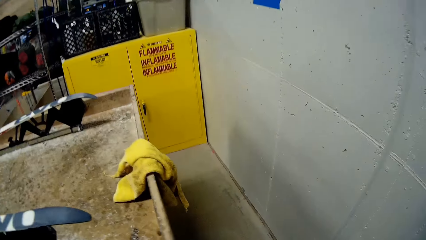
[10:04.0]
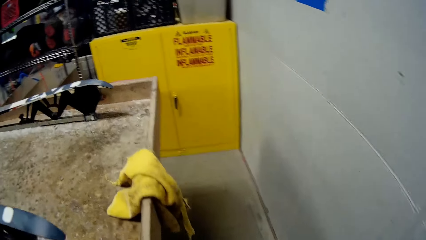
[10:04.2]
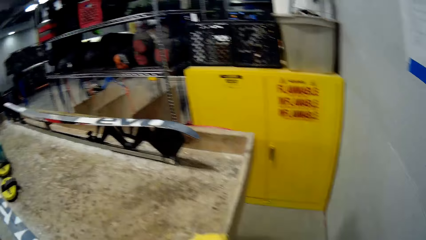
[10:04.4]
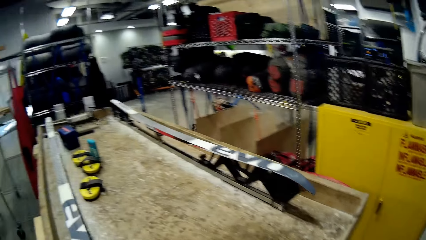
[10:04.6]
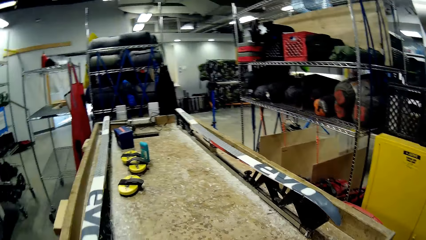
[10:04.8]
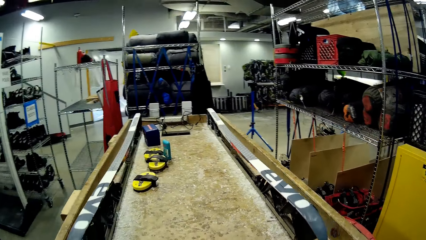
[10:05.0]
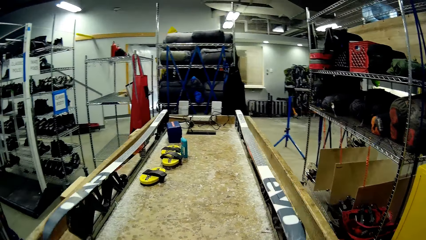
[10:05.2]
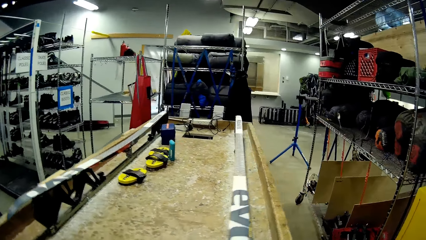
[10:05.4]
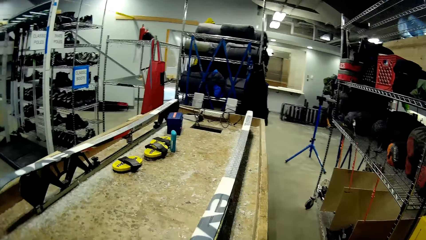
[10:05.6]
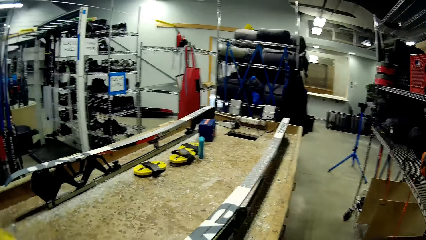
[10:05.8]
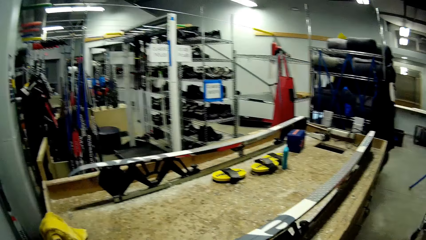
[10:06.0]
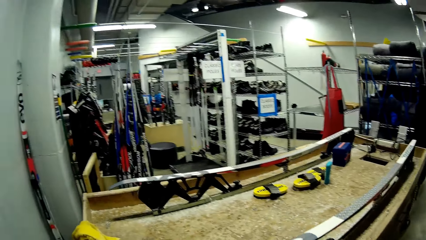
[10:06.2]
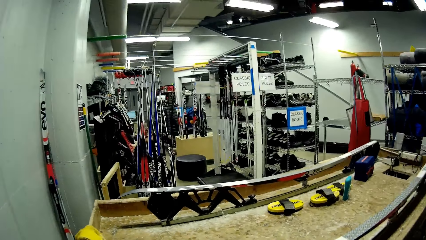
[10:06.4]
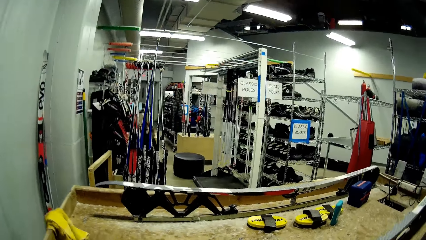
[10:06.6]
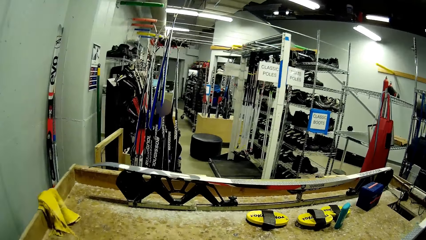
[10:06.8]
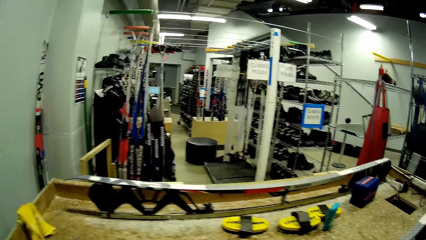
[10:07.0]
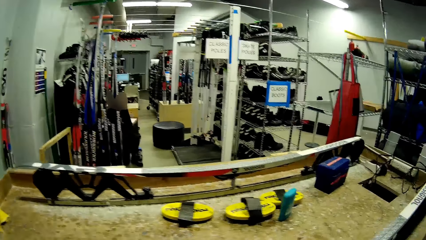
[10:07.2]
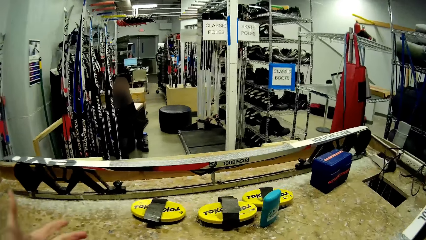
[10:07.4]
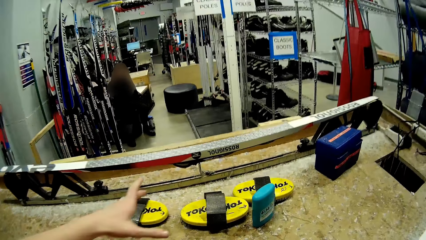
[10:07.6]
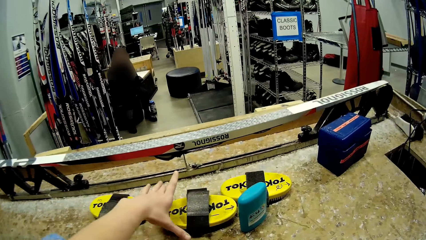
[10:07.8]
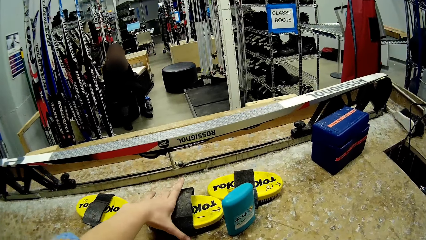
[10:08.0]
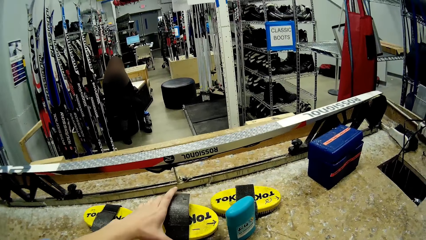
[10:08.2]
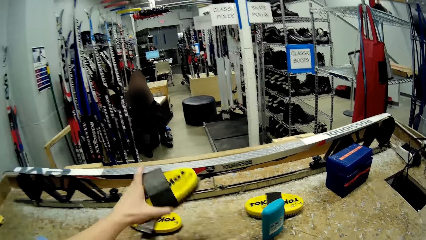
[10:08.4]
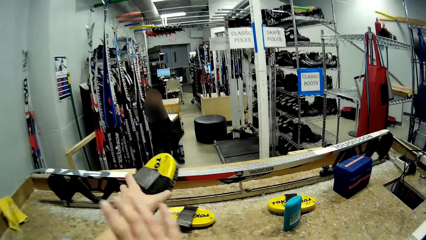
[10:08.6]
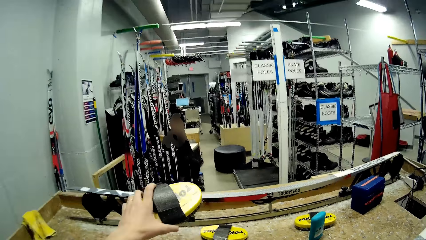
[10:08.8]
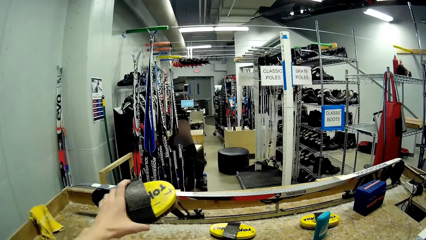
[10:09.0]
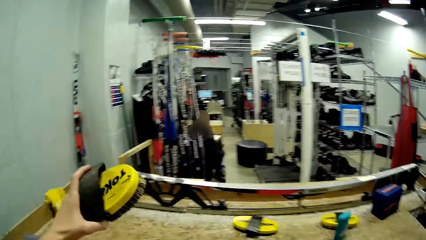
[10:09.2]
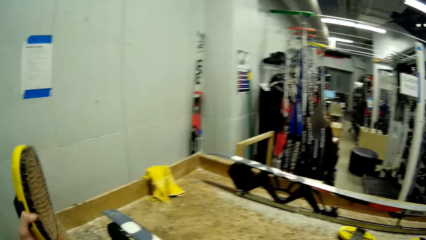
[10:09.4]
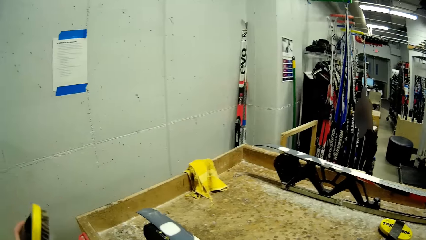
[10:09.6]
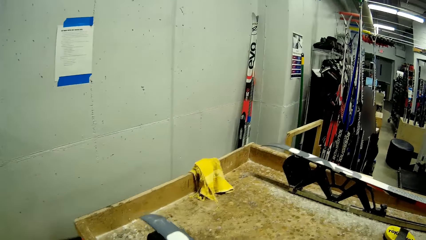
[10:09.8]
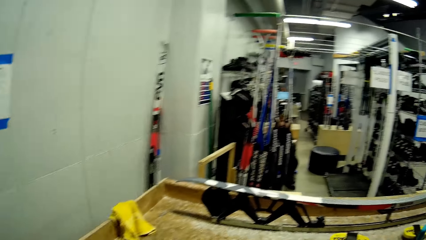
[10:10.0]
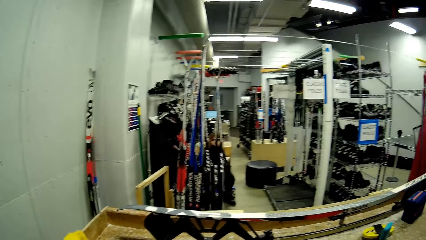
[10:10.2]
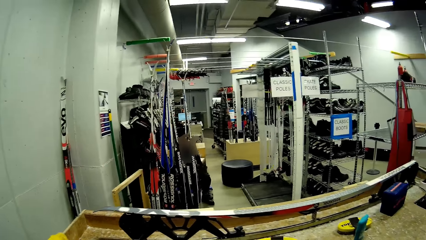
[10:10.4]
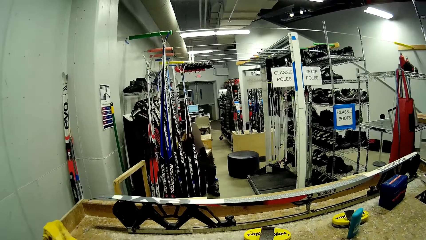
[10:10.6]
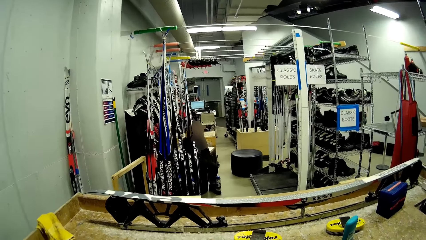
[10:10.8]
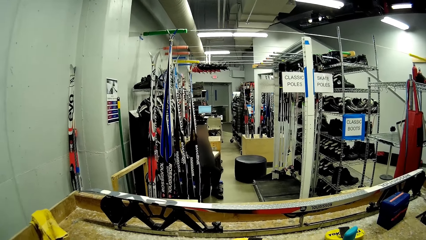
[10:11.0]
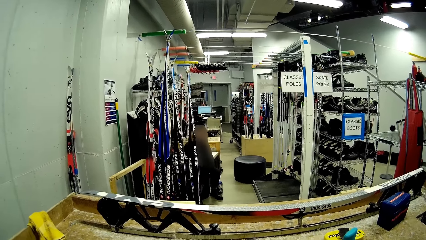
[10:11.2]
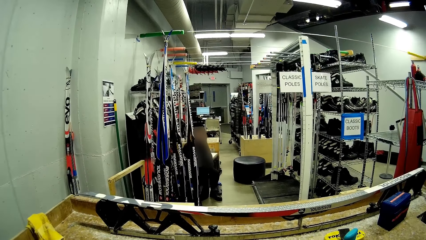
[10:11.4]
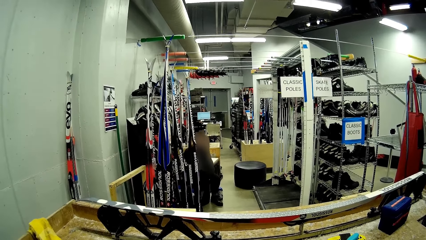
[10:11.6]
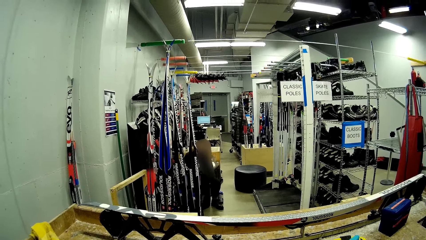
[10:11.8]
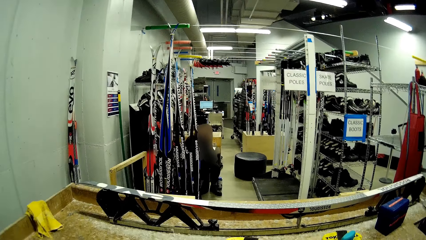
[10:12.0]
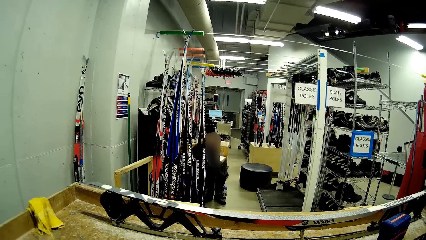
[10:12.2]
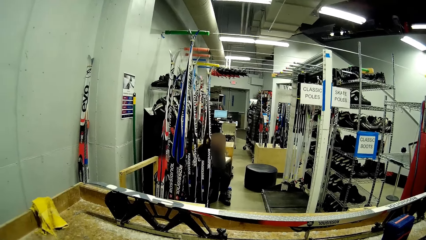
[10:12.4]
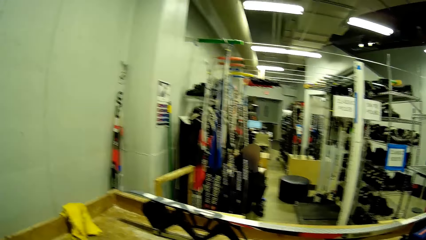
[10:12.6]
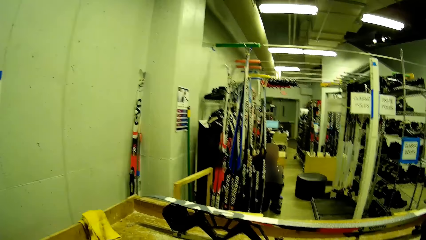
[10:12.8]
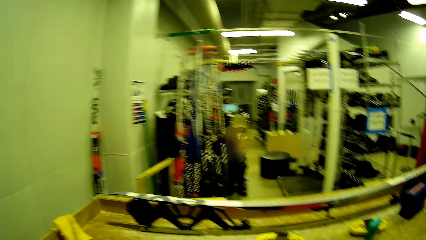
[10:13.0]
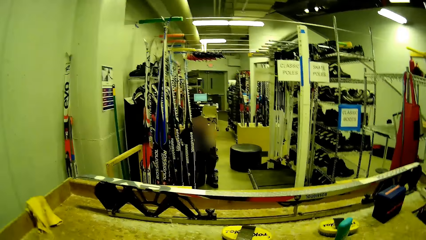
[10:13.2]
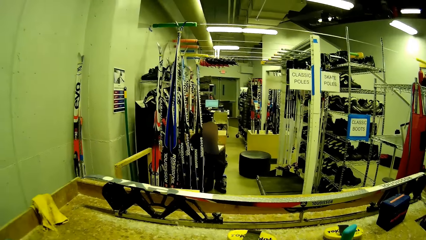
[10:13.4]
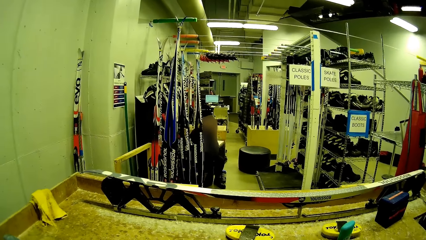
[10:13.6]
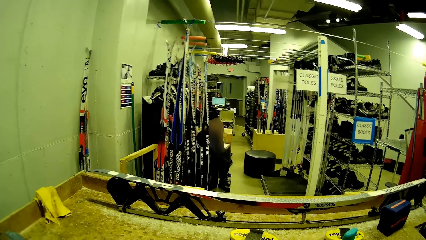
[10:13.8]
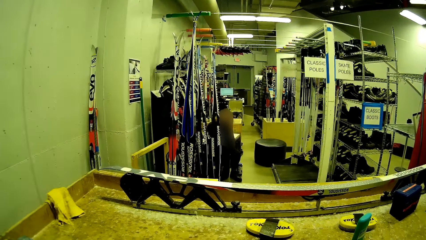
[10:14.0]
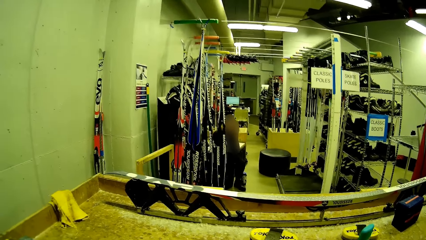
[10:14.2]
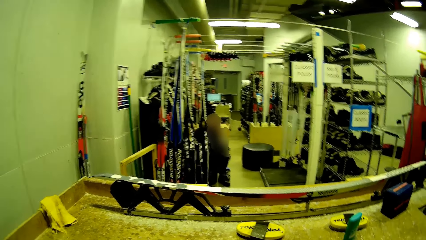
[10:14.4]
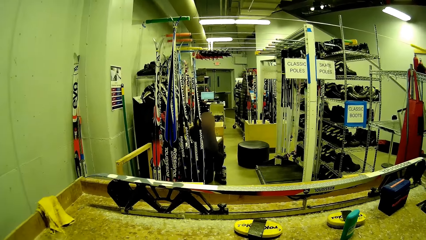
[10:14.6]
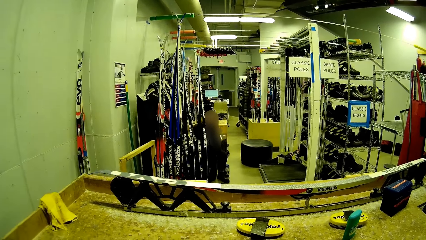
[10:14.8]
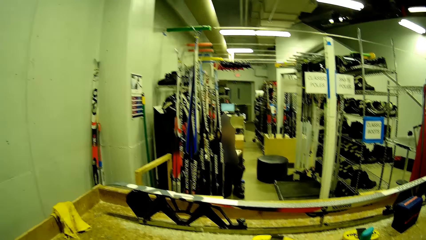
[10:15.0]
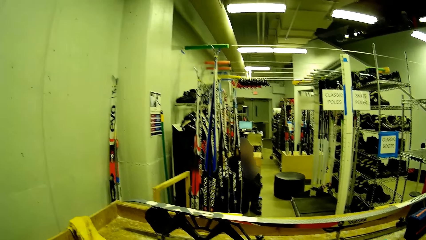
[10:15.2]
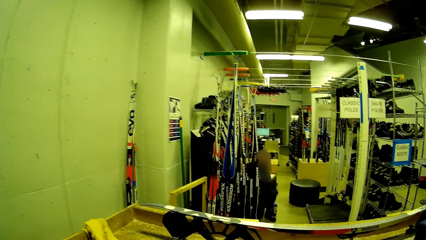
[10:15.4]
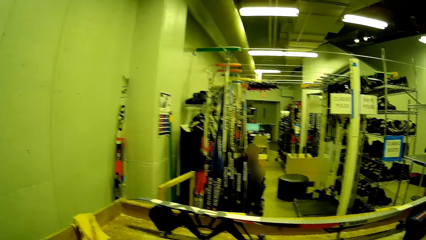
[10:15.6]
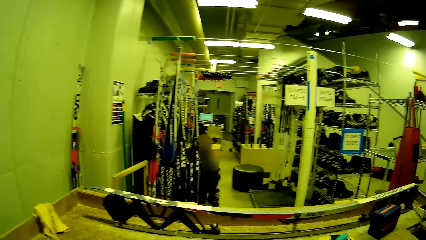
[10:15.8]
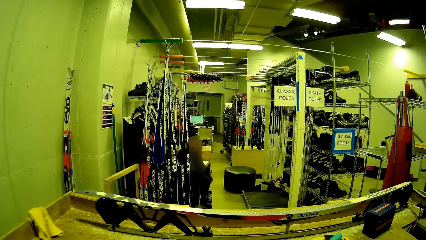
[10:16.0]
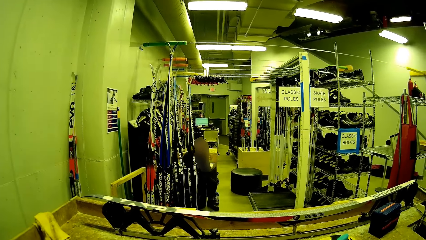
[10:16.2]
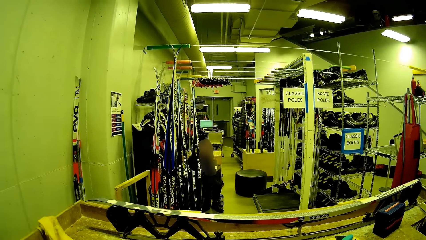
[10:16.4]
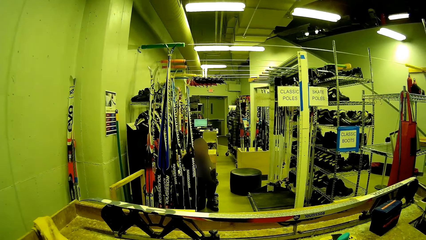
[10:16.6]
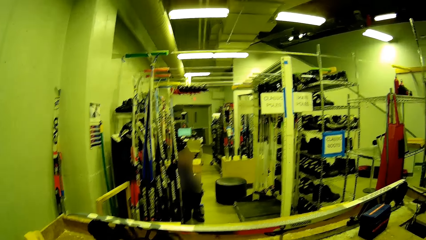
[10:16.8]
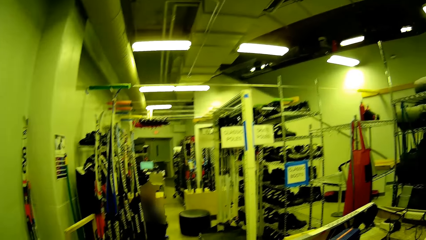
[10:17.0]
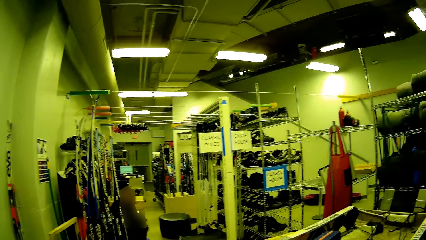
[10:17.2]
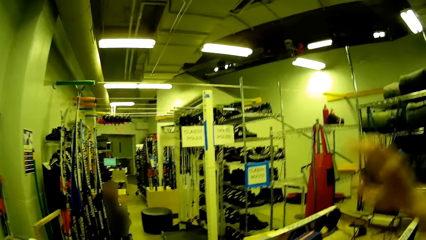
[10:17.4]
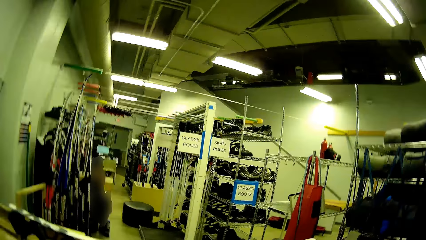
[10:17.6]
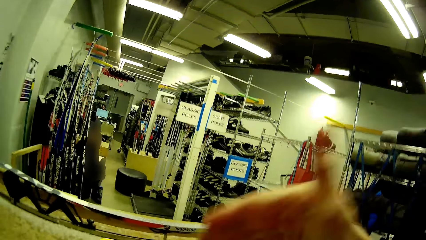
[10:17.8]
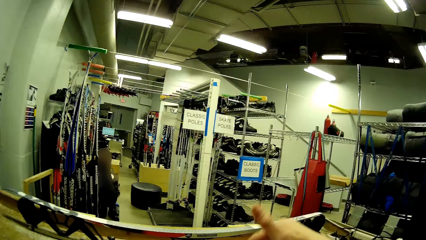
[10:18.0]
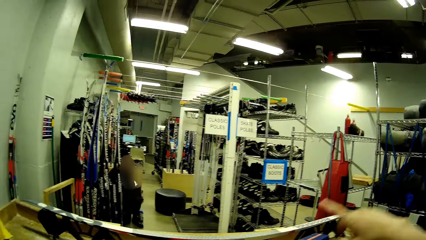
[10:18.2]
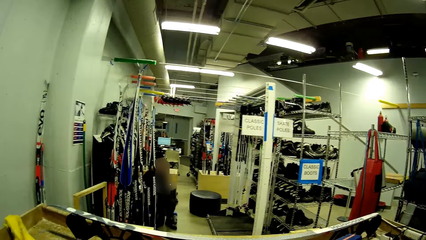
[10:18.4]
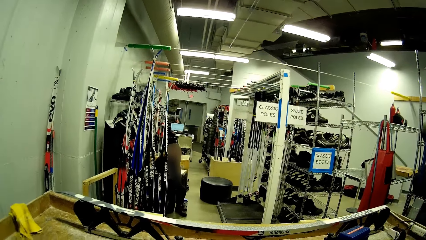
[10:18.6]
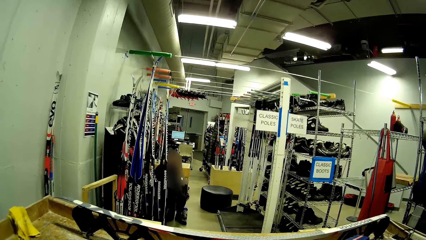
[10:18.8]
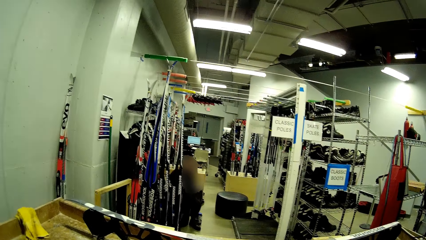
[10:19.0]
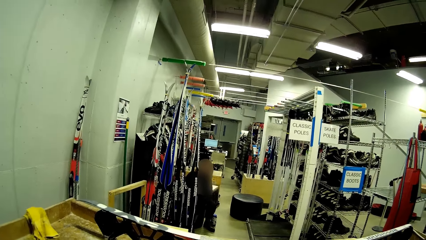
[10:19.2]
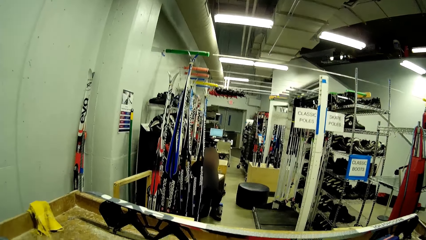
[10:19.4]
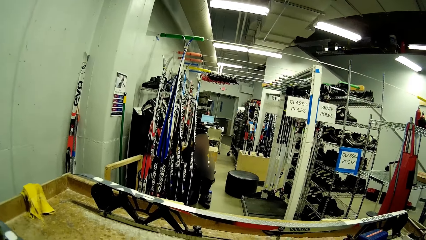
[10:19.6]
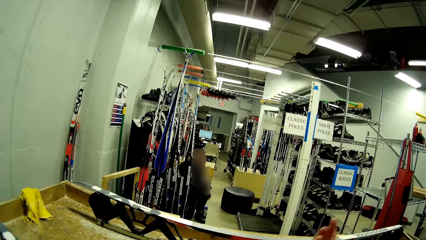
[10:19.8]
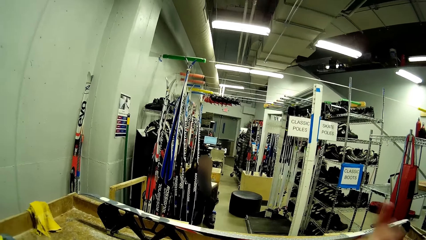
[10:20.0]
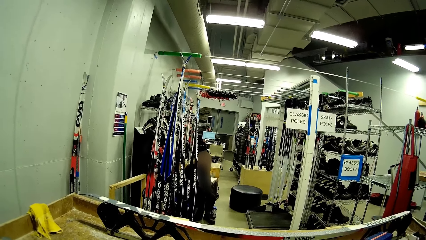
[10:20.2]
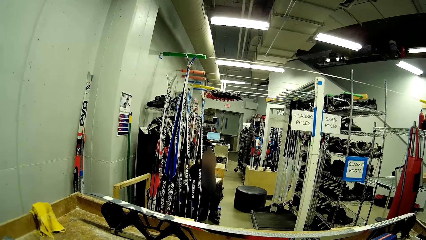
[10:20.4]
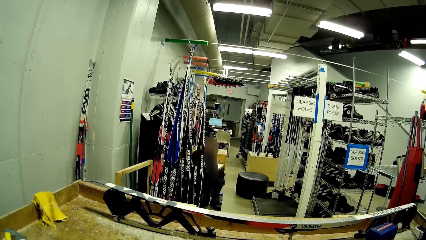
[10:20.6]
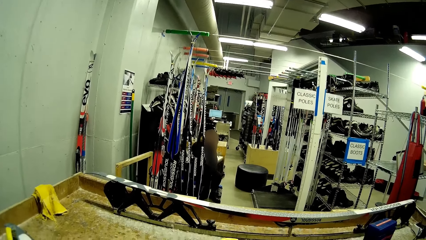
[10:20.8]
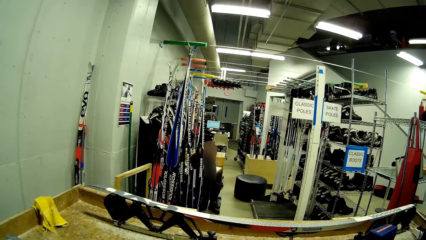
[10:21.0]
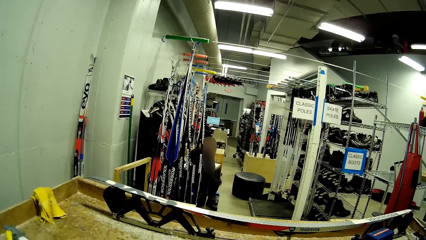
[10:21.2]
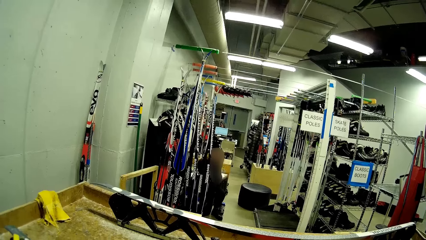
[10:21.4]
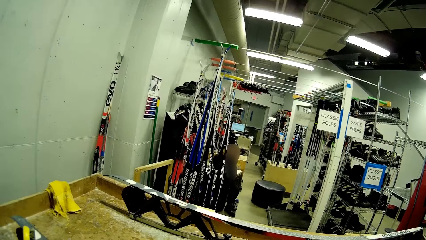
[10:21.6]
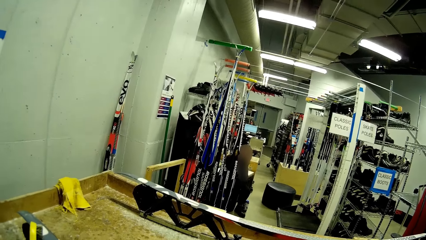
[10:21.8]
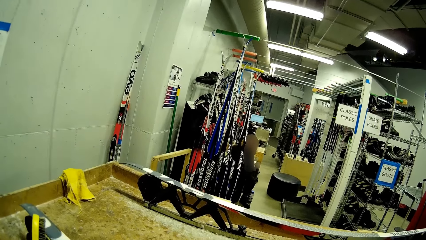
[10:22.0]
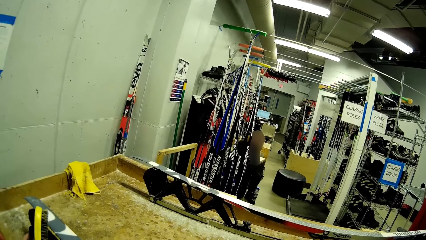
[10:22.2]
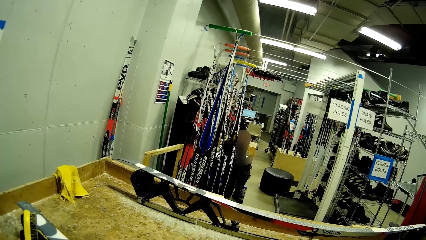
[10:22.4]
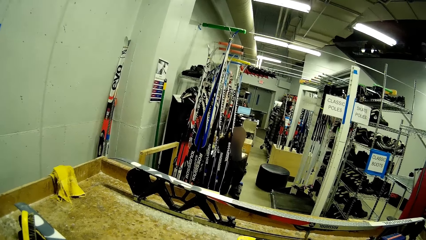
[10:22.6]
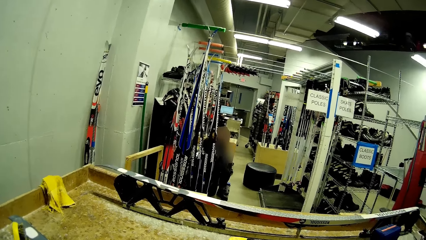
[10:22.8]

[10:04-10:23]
The camera wearer walks around the bench. He picks up a brush from the table with his left hand. He moves his hand and looks around.
